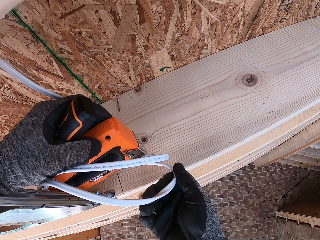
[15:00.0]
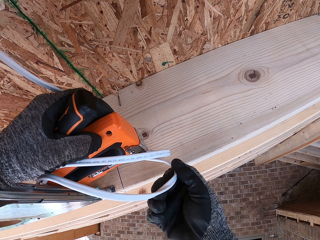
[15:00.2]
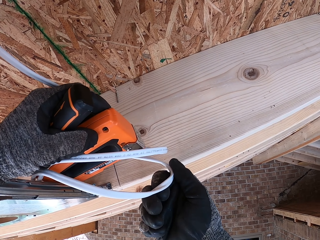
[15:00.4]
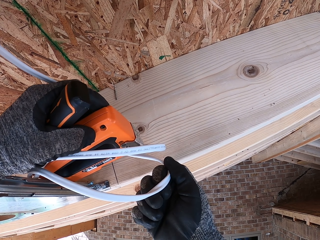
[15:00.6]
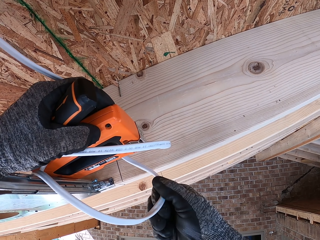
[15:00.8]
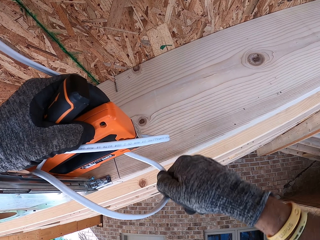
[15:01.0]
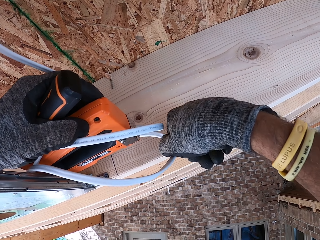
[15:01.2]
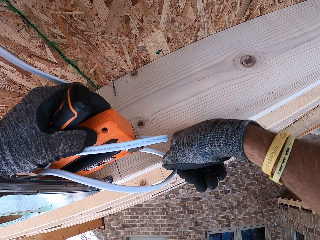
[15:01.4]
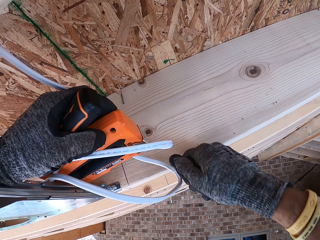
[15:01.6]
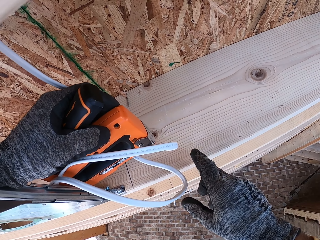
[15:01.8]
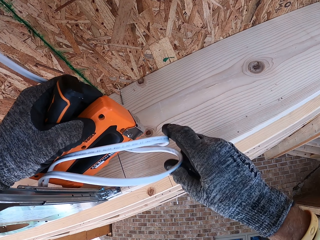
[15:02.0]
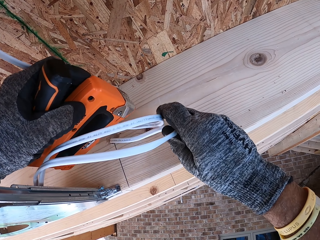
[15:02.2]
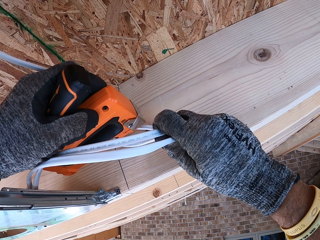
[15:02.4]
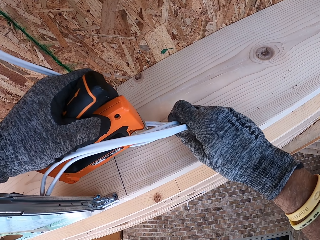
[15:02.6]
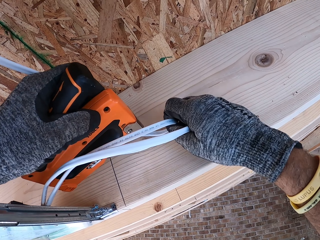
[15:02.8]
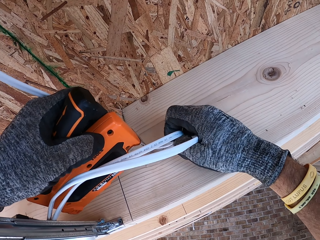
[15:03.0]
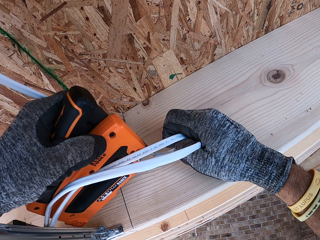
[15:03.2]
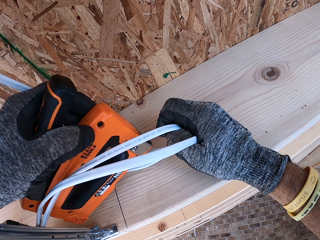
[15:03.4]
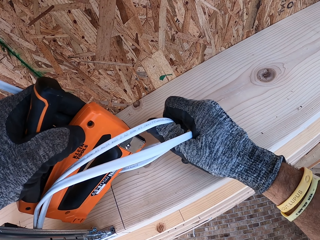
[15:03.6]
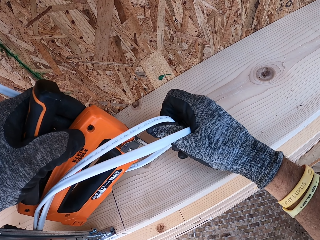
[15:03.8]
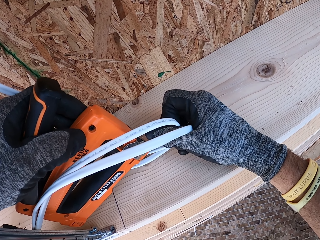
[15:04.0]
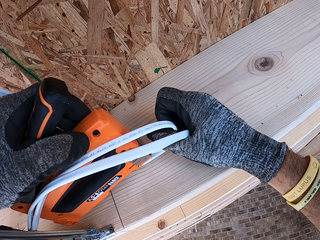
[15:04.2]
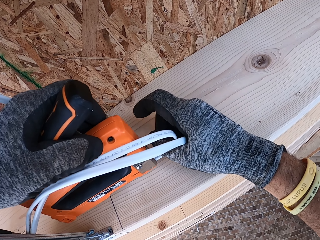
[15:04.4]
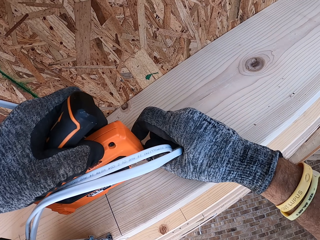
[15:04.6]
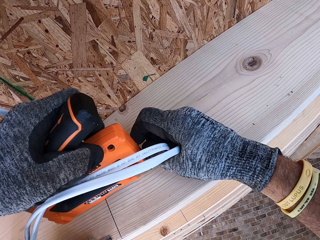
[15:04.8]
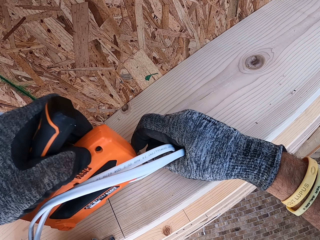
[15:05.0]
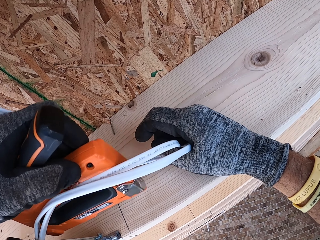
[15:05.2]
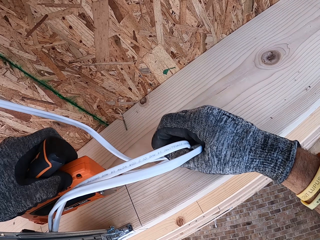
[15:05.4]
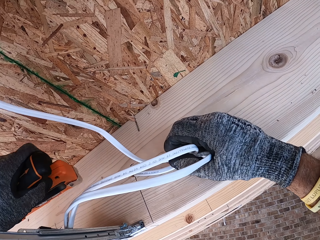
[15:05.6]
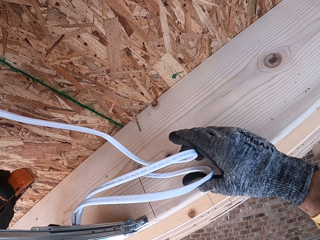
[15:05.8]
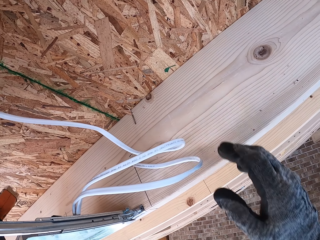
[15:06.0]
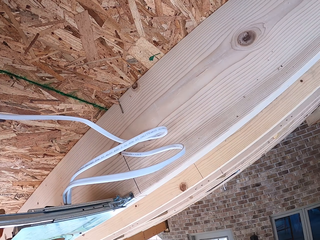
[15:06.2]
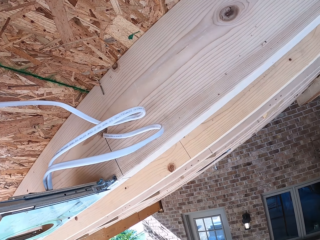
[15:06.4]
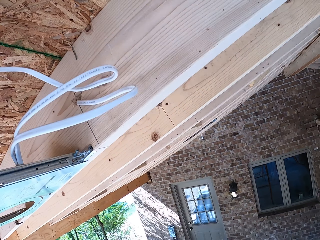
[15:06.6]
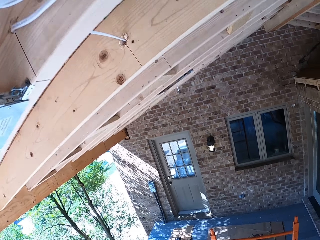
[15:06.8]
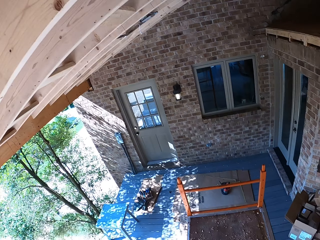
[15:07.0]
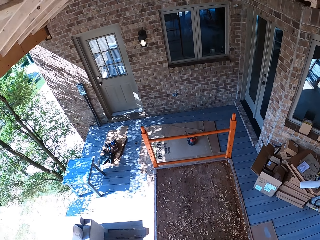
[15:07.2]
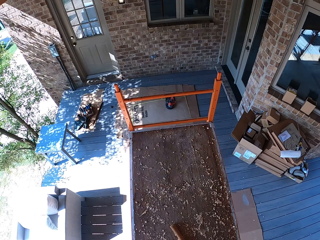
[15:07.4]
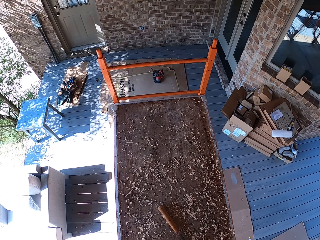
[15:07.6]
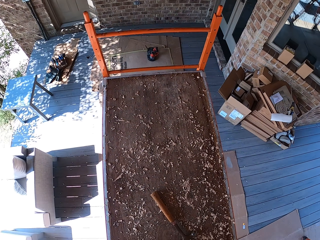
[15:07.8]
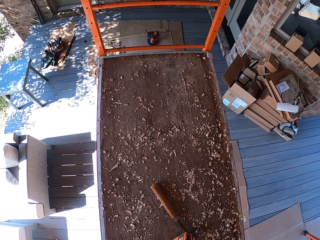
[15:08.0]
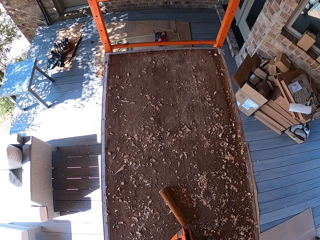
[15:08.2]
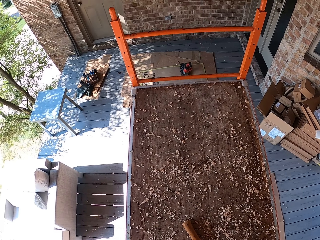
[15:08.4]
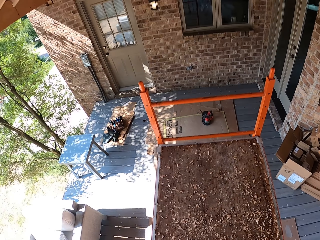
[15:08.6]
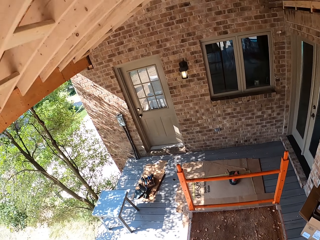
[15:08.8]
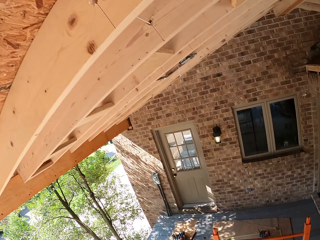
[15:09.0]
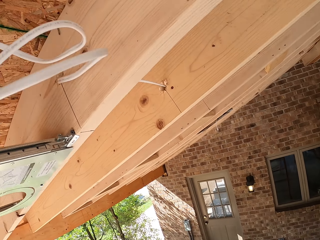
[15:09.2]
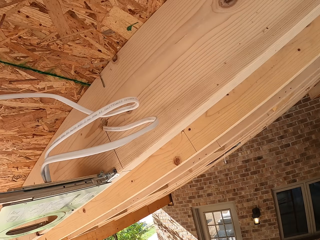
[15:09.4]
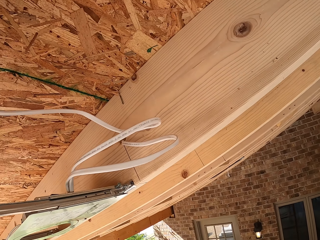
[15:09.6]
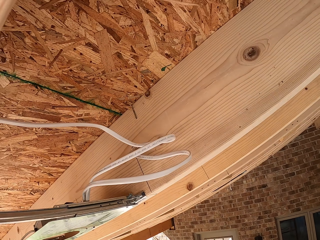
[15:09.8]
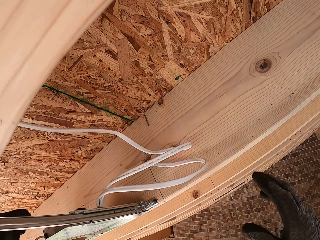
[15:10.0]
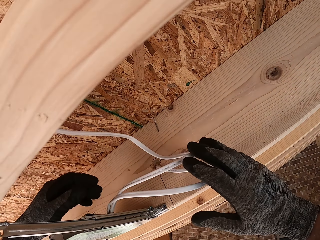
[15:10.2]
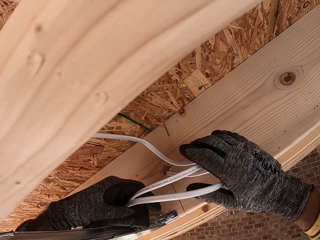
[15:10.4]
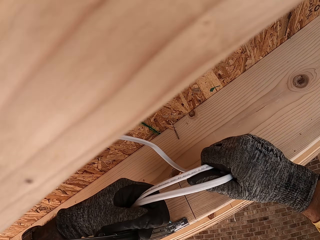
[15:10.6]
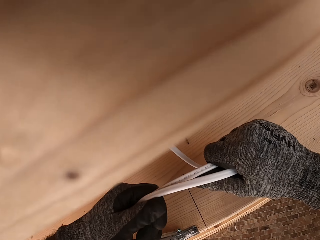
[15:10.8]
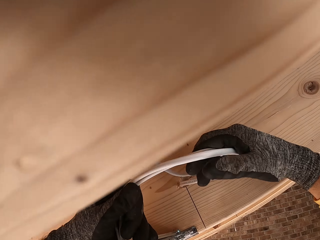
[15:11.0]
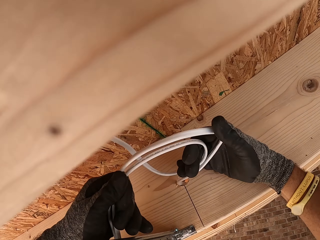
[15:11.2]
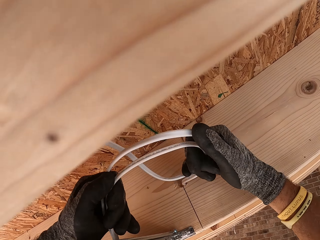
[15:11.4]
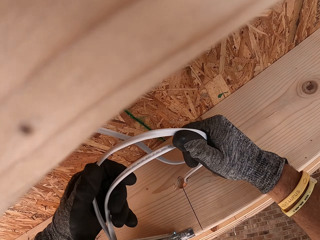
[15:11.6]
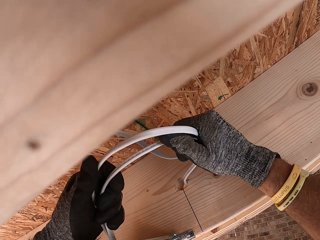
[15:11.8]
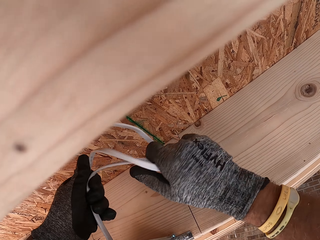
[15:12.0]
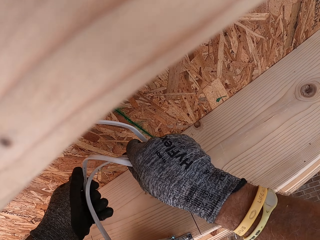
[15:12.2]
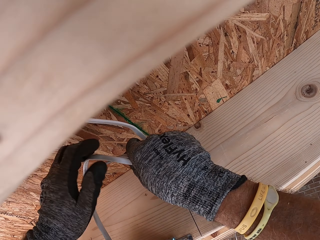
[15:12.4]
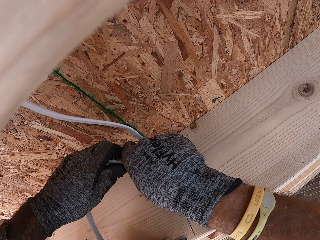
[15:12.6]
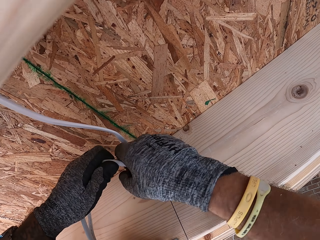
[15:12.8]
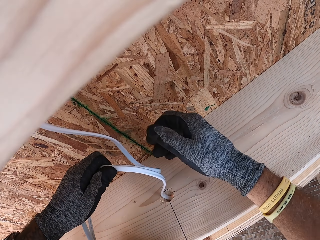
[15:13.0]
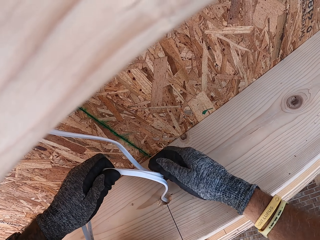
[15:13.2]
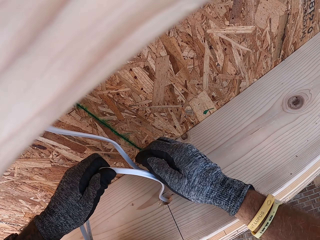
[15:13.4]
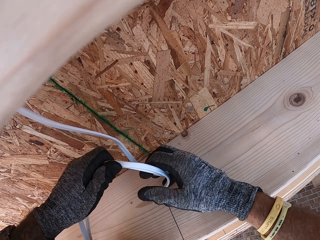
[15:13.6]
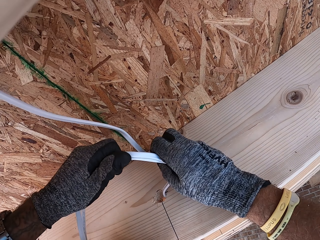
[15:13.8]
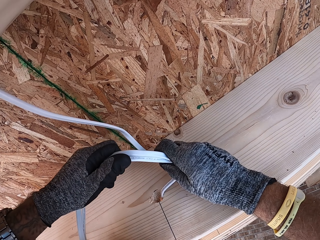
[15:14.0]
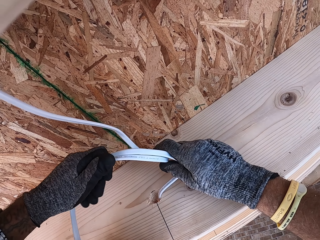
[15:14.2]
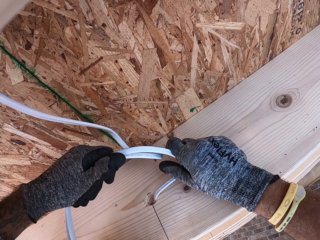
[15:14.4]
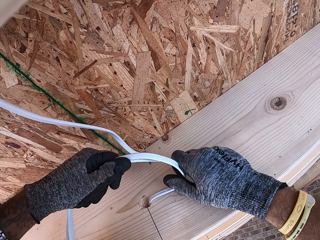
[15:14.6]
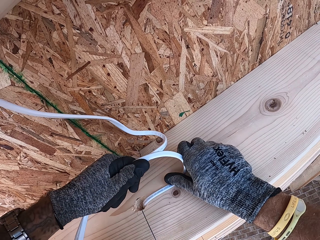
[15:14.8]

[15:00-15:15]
The camera wearer holds the wire and withdraws the cable stapler gun. They put the cable stapler gun on the work surface. They fix the wire.

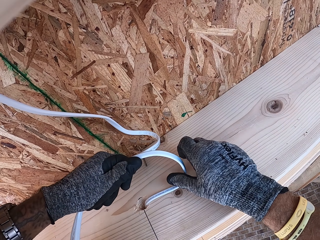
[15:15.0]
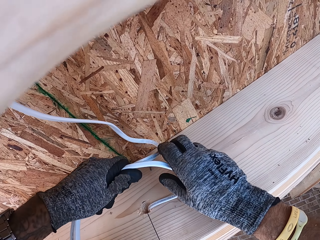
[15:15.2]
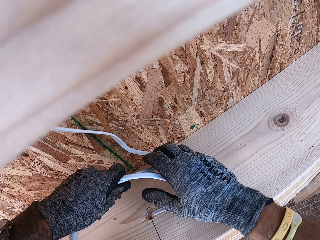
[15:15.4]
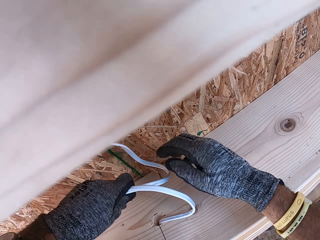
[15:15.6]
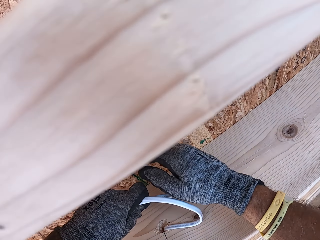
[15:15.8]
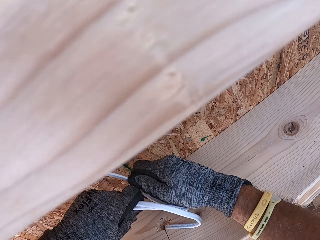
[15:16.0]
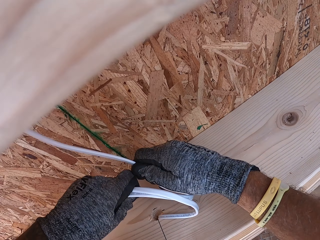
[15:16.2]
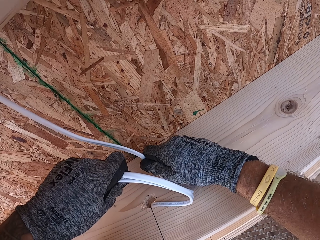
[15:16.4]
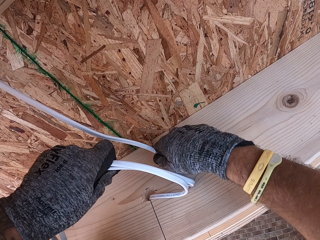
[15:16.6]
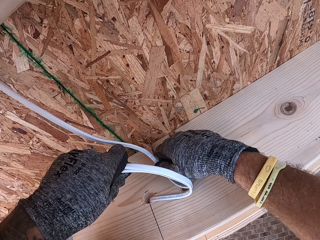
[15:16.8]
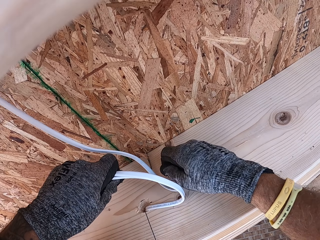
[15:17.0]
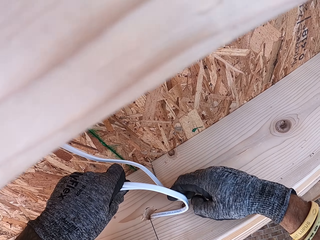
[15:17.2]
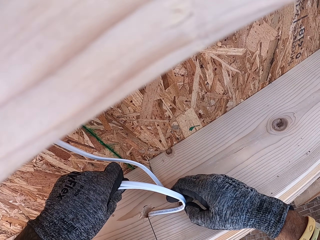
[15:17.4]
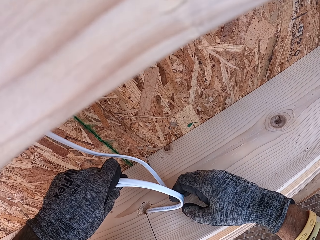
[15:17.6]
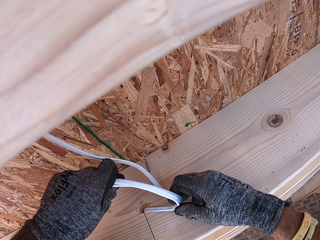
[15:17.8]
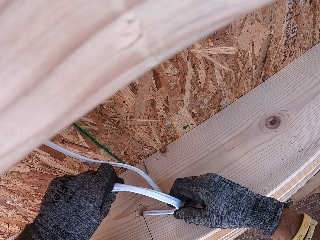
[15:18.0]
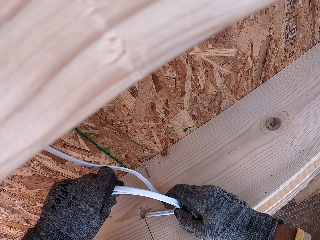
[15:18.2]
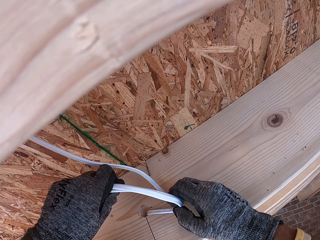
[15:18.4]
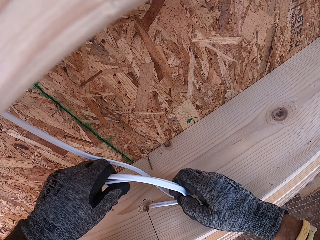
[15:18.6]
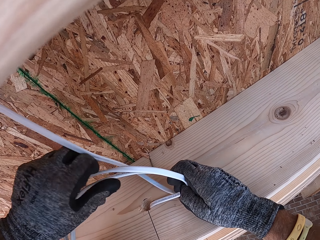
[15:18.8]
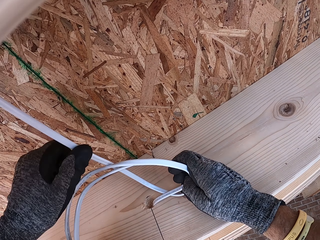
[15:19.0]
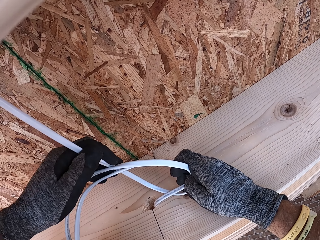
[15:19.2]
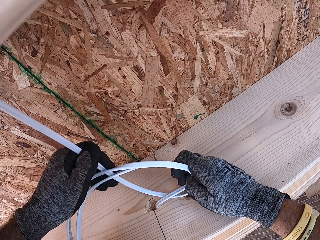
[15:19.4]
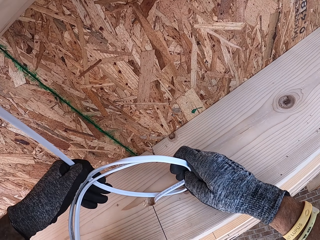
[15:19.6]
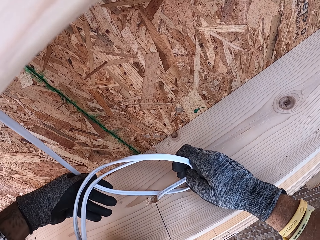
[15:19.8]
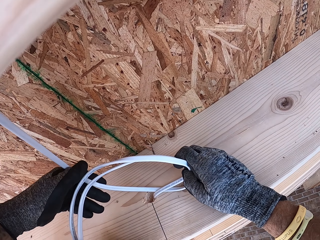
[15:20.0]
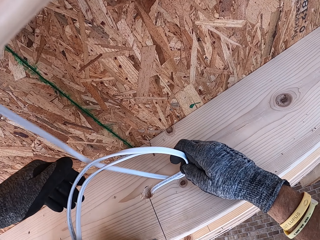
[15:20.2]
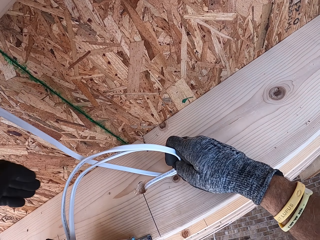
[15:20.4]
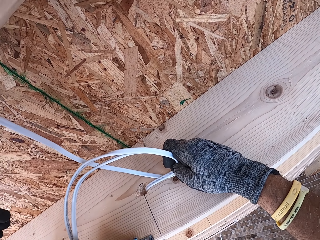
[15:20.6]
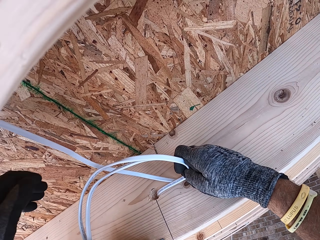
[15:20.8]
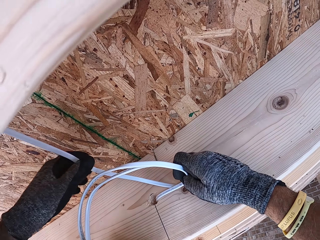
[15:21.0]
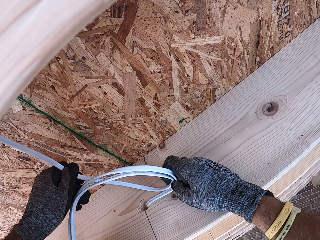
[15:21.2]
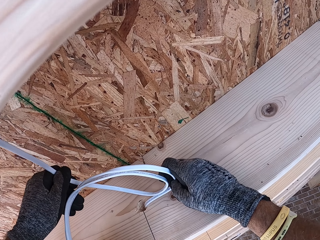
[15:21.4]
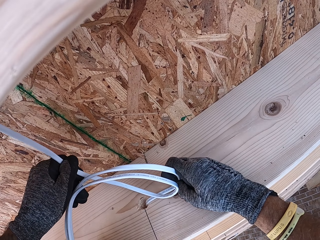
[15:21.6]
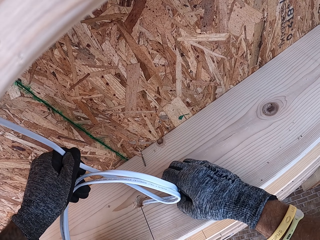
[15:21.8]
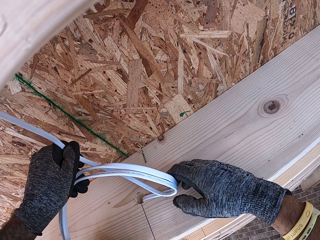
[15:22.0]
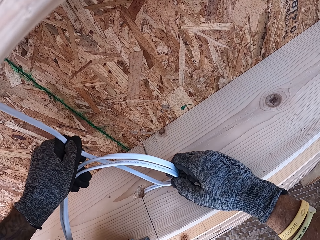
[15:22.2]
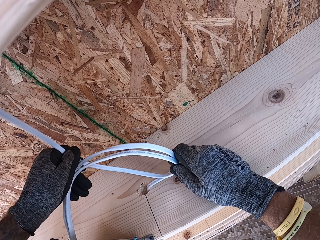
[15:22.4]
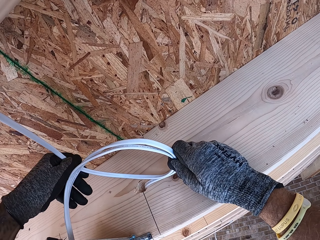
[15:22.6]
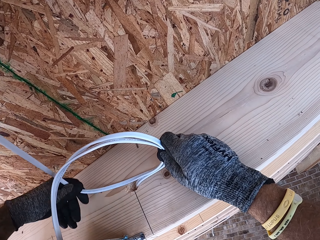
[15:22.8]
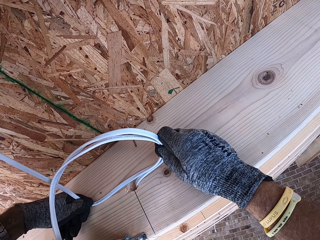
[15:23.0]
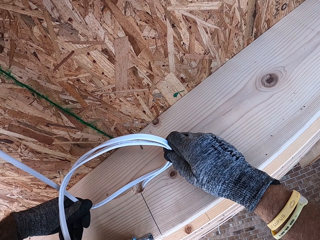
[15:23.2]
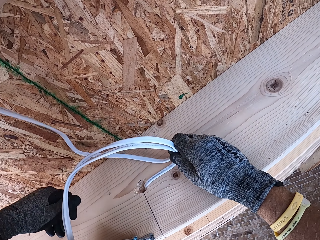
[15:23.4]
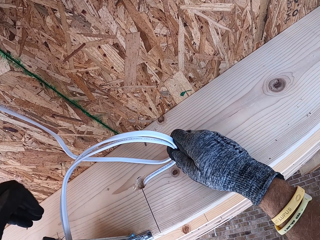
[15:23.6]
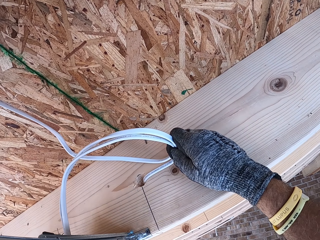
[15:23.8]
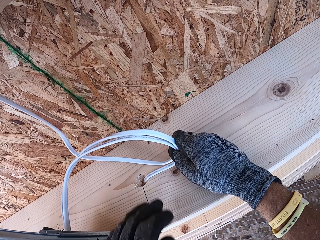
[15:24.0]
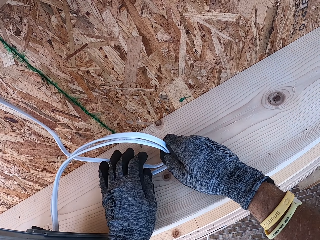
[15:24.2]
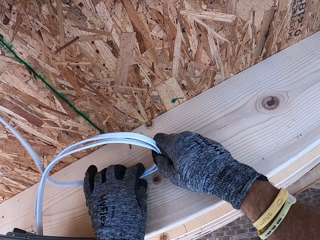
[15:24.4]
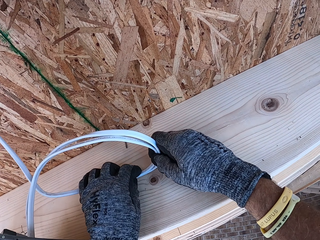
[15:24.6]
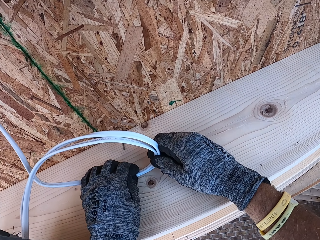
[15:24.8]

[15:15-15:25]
The camera wearer folds the cable.
